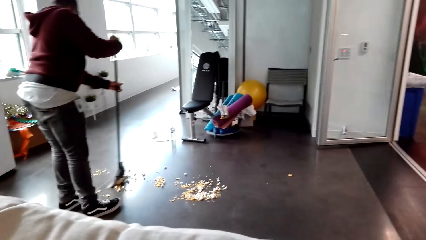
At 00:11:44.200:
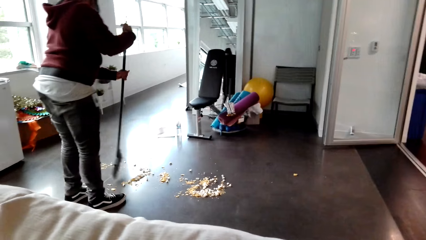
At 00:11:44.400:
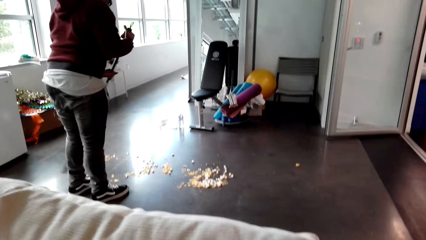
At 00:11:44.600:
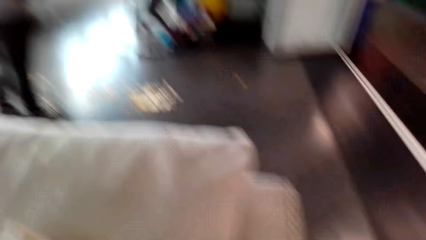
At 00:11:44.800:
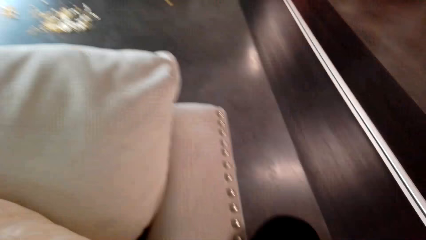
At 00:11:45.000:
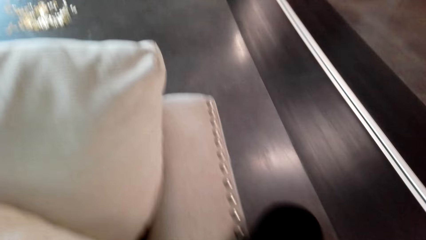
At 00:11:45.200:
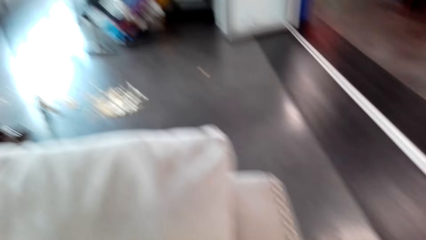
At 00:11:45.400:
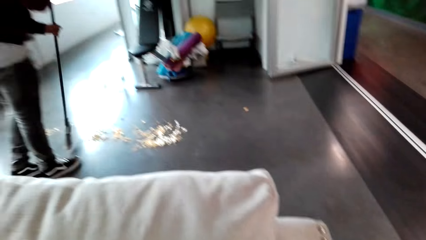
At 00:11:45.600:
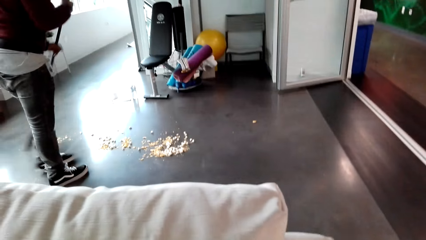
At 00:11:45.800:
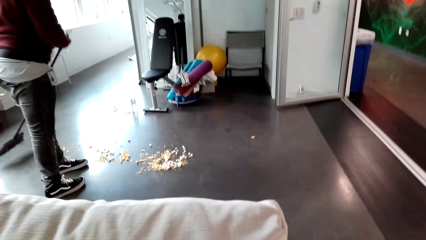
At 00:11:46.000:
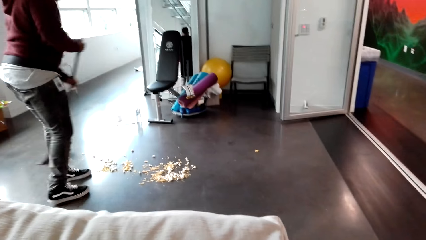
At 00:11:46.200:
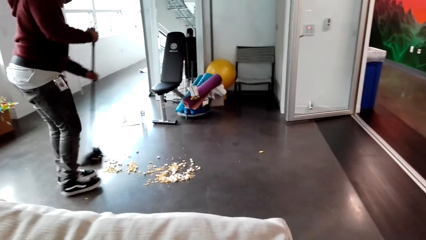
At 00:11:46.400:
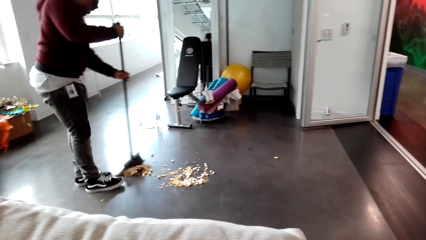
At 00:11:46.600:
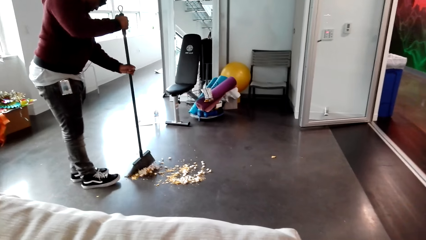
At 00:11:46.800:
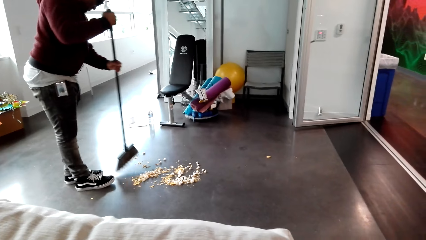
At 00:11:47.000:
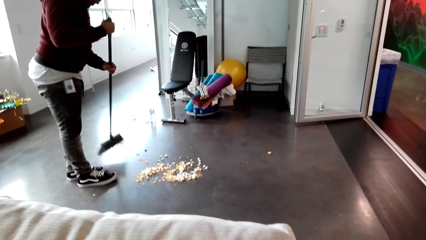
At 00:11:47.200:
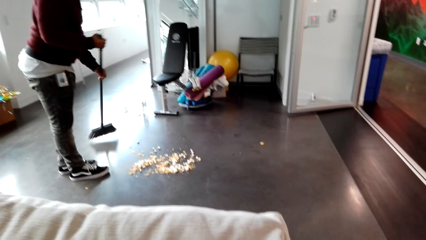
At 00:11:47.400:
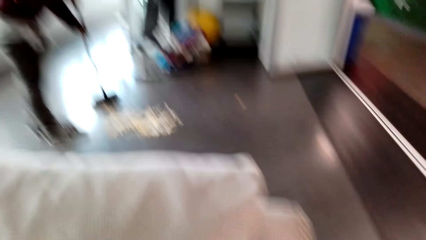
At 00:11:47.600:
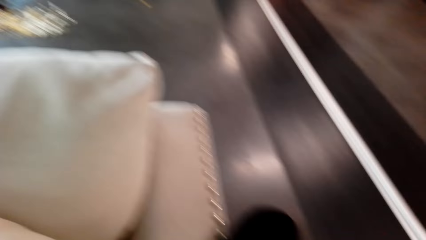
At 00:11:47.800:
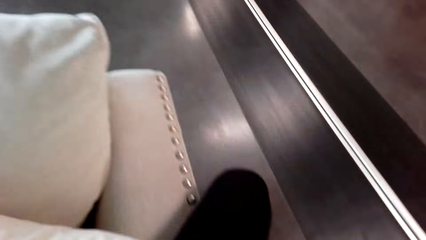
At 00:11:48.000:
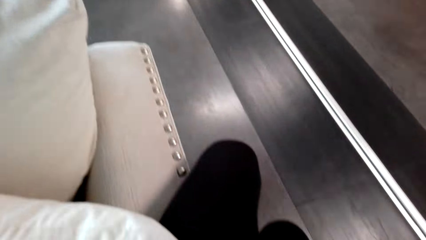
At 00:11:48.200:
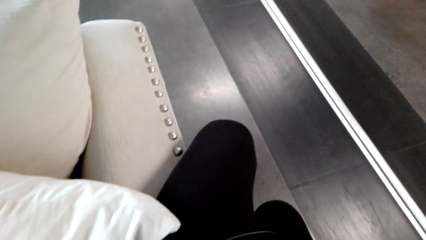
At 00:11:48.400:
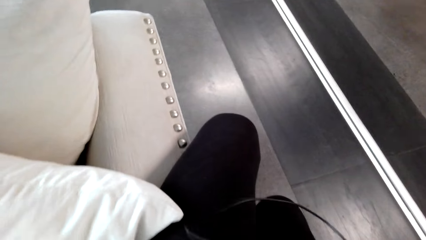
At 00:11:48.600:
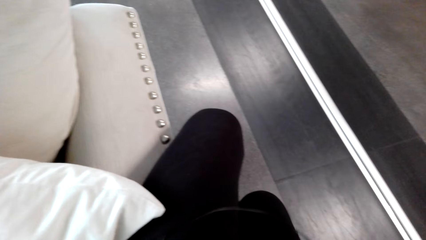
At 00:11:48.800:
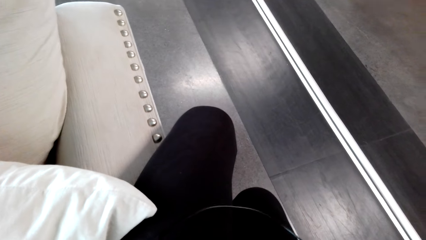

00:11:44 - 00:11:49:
A person sweeps the floor. The camera wearer looks around.

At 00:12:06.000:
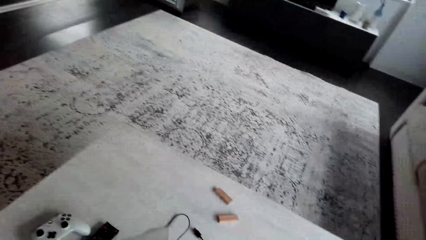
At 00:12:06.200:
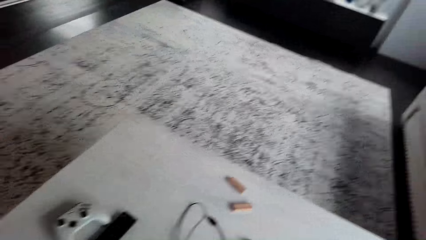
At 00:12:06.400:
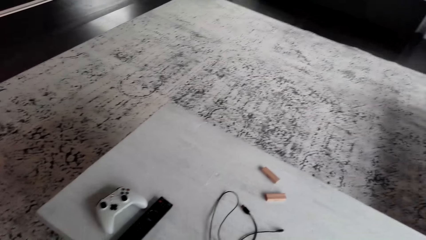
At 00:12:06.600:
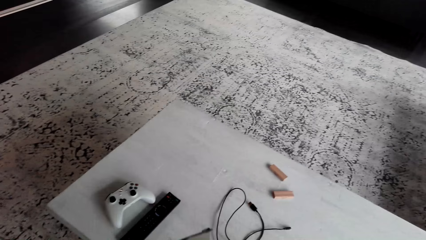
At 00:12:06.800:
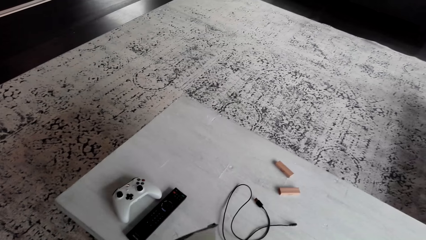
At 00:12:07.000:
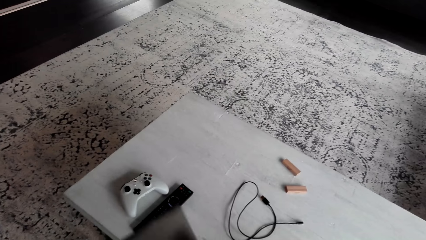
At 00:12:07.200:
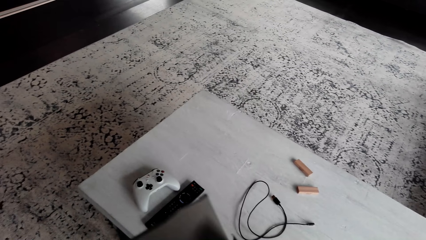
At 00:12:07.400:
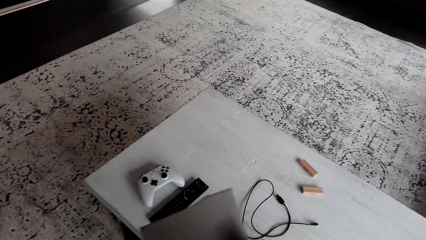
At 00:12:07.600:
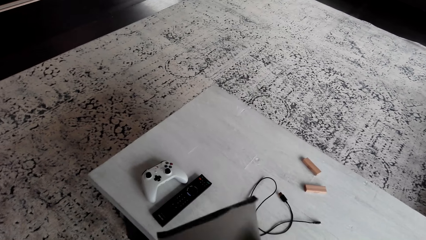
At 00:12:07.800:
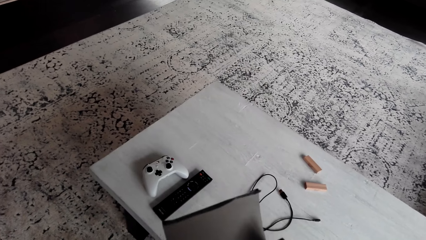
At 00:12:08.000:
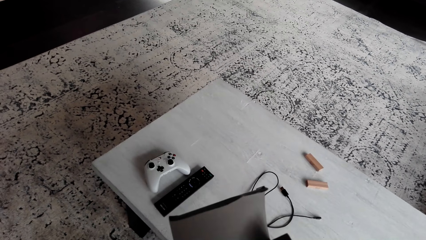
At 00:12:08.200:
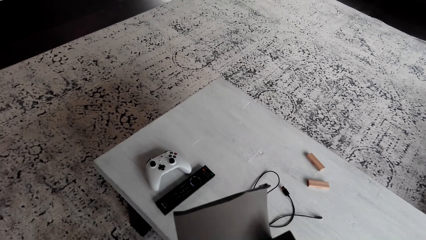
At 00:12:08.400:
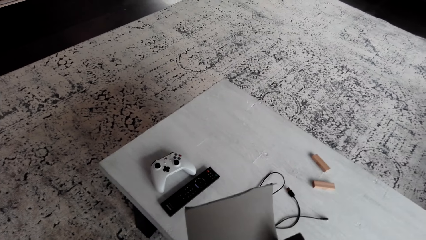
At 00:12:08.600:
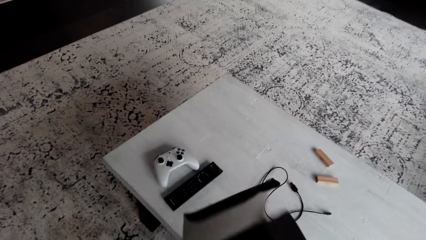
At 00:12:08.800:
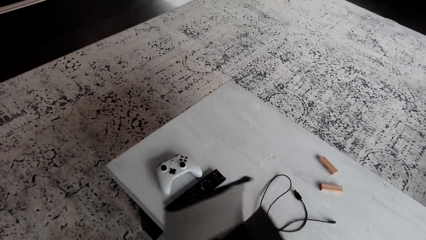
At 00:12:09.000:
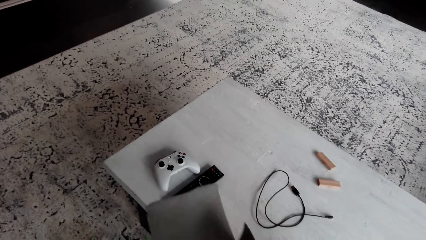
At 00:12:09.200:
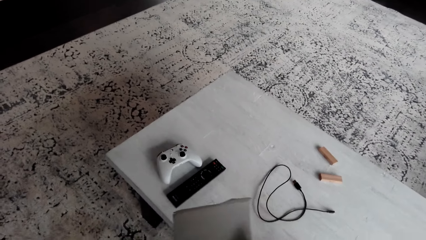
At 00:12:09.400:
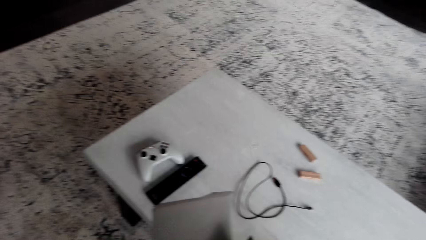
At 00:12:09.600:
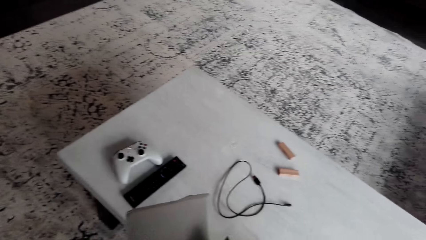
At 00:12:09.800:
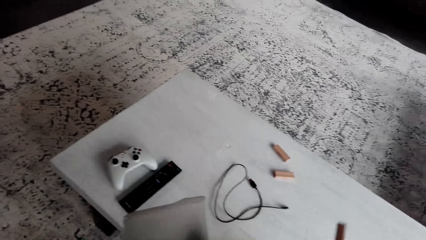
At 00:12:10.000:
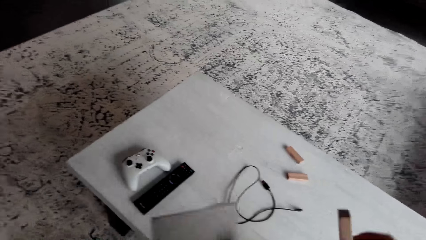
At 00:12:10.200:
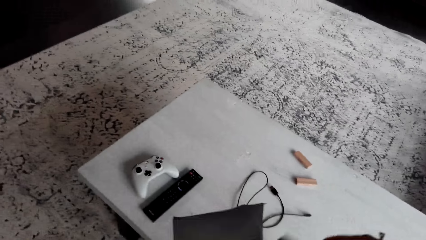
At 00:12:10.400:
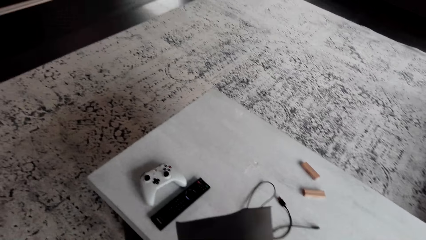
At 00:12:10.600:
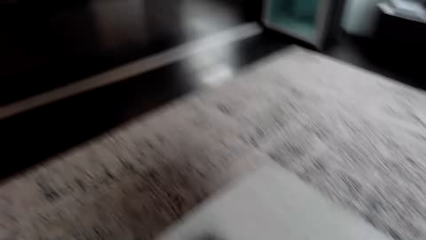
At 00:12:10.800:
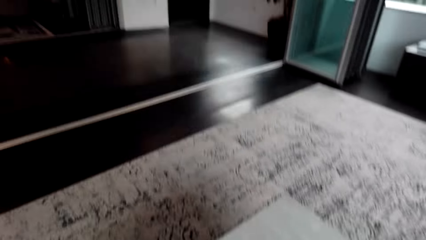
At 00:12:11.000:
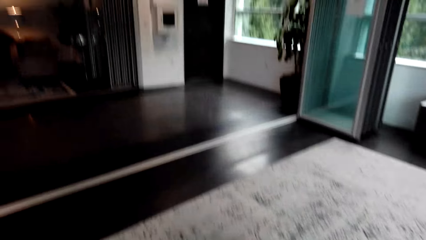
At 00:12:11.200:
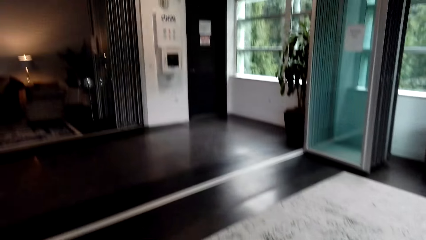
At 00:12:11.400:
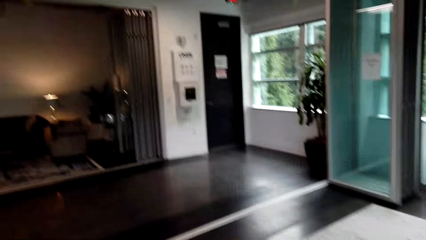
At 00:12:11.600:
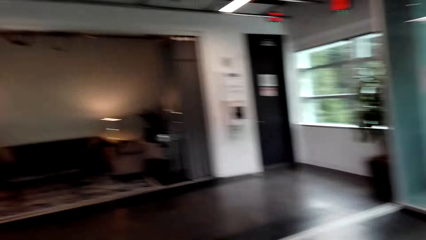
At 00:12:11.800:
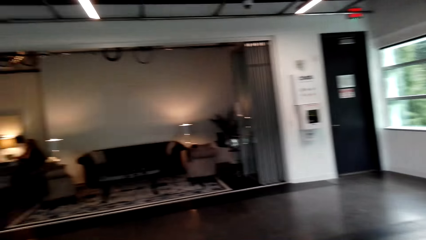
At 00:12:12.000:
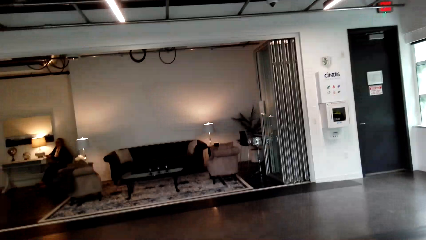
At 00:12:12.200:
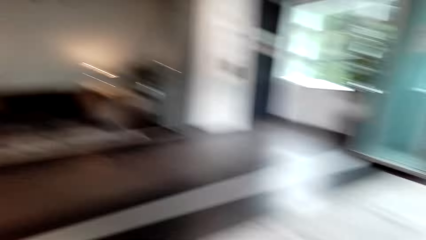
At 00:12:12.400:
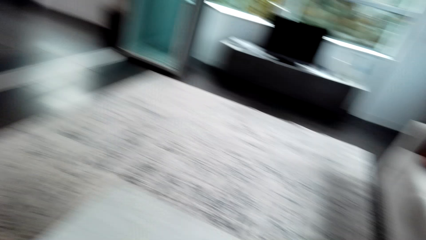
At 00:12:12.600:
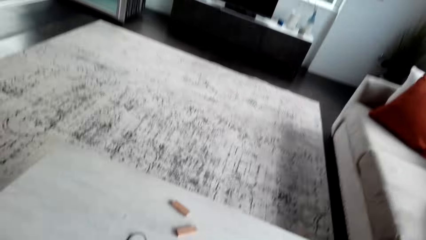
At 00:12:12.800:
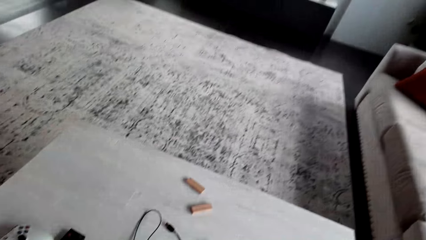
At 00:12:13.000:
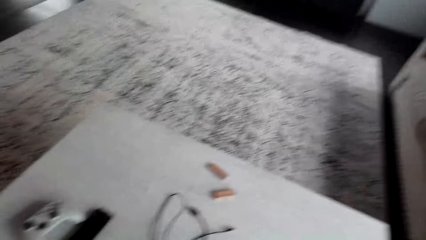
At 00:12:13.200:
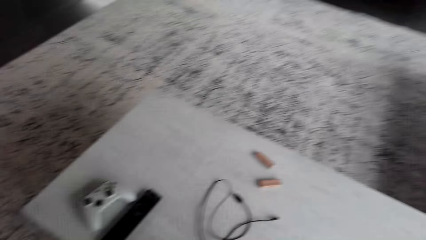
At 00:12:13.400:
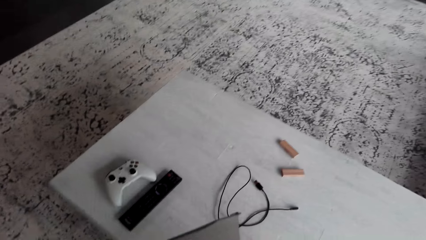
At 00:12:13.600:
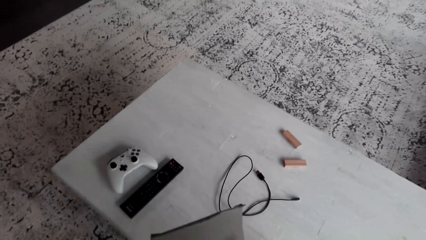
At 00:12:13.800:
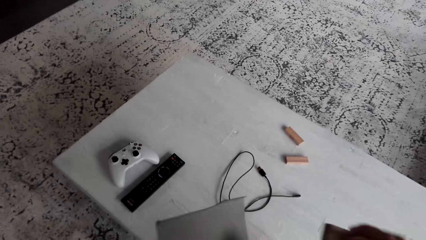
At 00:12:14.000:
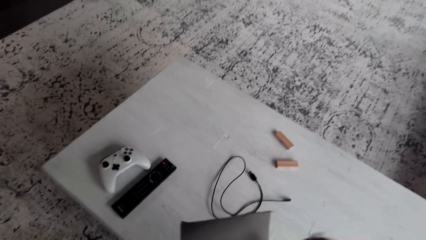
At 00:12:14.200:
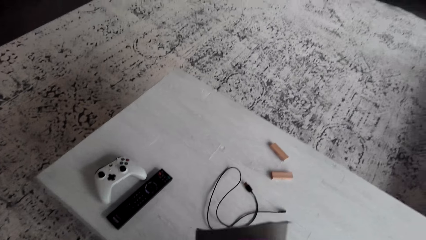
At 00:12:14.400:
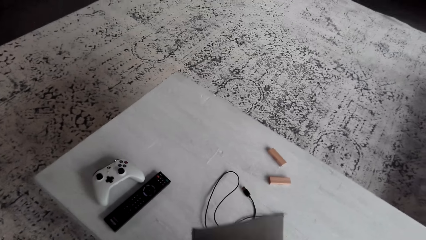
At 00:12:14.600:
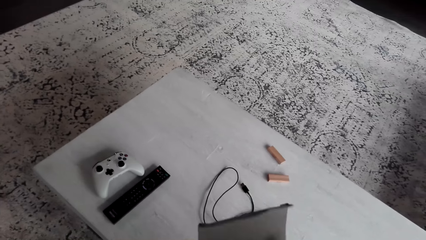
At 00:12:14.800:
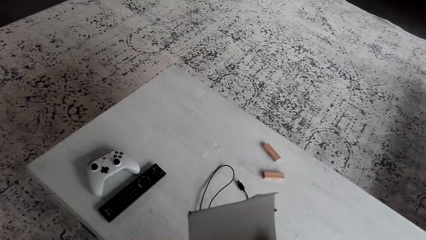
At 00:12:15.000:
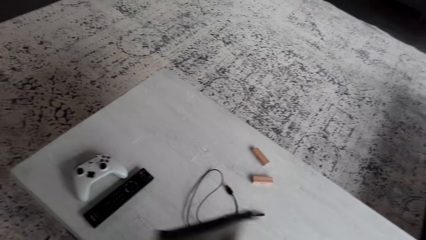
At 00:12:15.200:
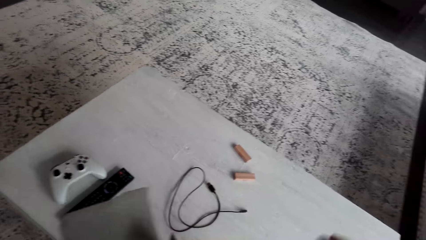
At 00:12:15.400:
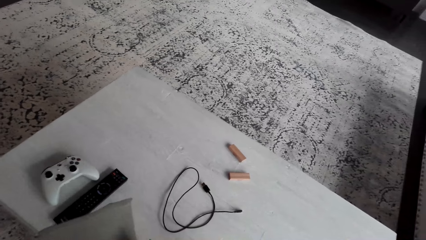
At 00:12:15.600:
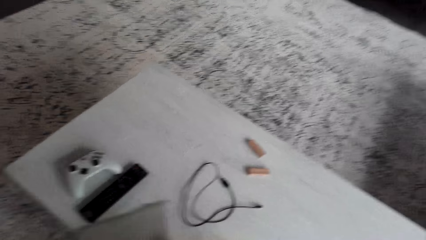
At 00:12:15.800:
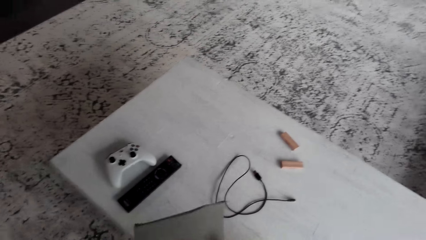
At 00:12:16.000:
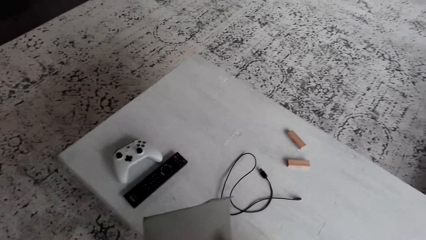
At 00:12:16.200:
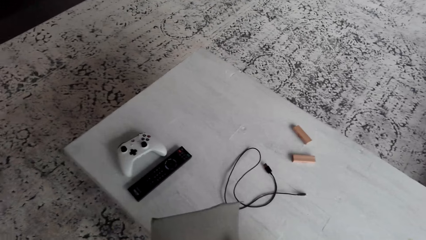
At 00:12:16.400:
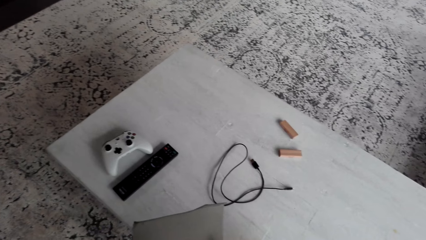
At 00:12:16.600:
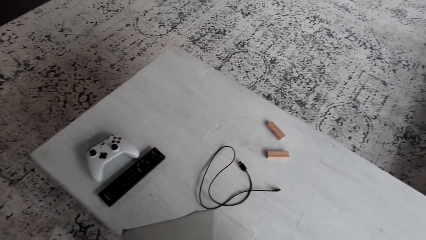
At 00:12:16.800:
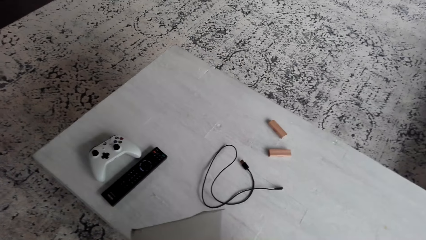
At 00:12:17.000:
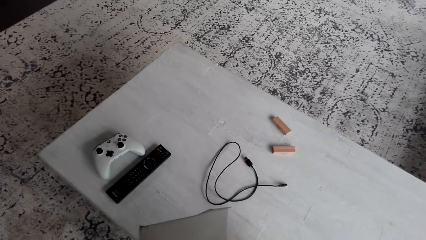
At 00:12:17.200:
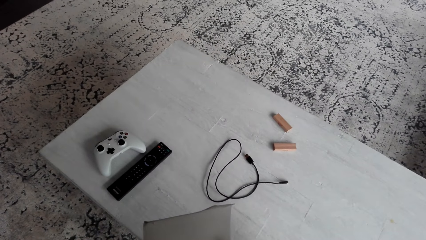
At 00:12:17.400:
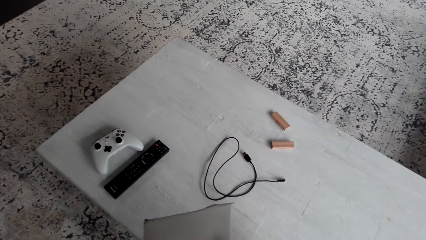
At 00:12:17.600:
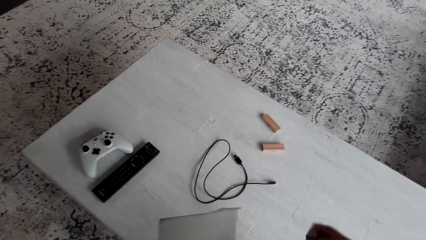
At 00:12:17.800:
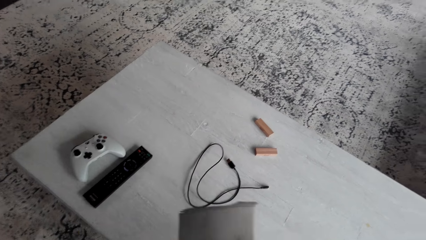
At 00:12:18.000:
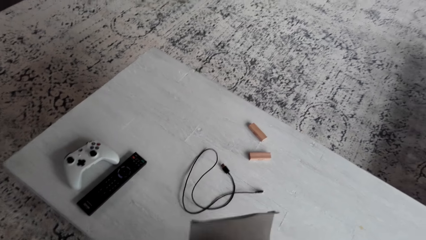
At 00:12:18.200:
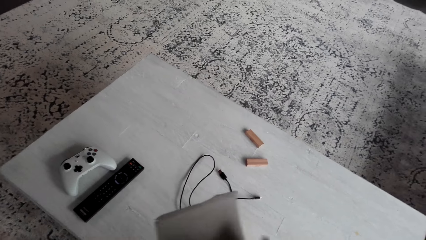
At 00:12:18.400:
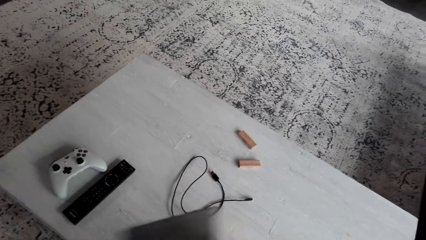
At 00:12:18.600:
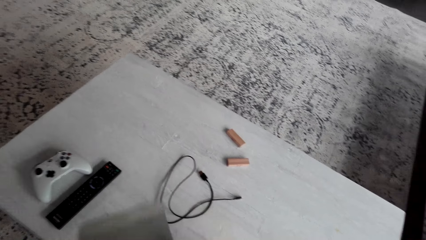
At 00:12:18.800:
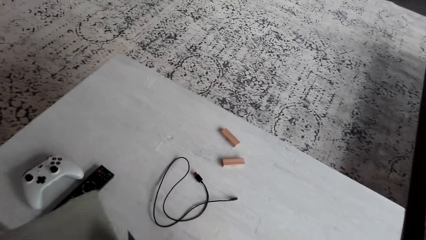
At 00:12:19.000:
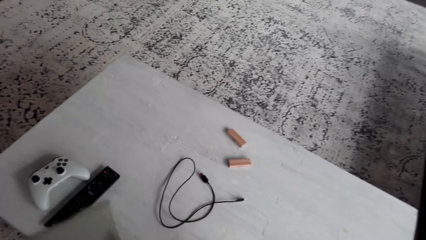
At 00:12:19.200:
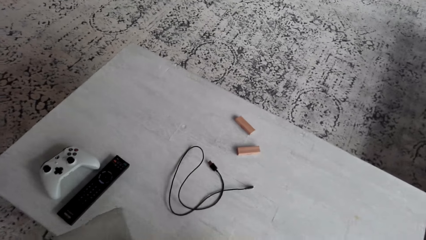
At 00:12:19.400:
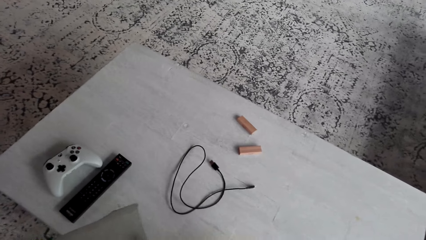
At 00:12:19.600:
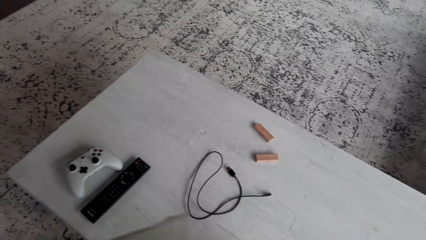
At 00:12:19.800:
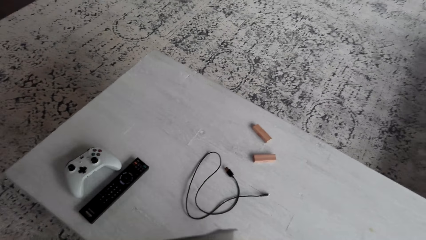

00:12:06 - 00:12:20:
The camera wearer puts a Jenga block in the box. They look around. They put a Jenga block in the box. They put a Jenga block in the box again.
